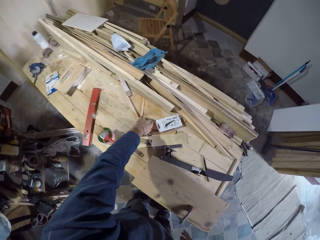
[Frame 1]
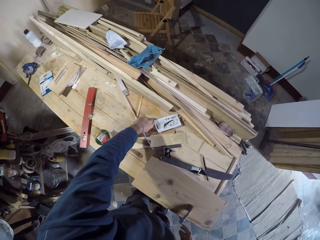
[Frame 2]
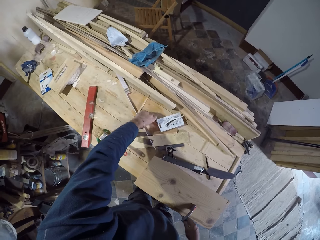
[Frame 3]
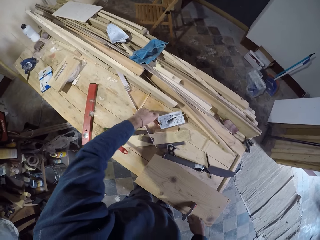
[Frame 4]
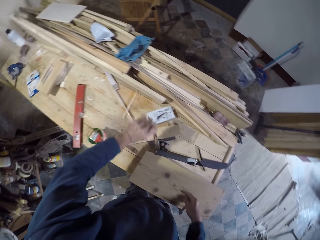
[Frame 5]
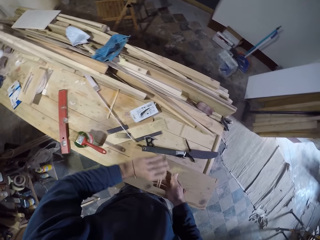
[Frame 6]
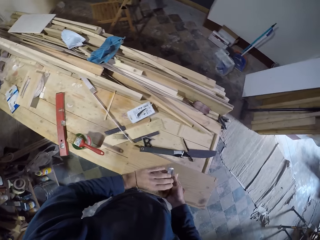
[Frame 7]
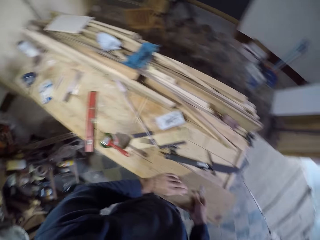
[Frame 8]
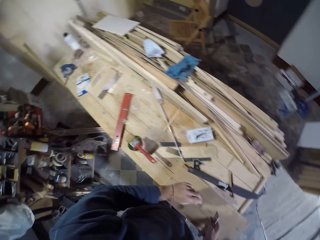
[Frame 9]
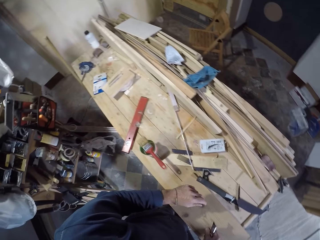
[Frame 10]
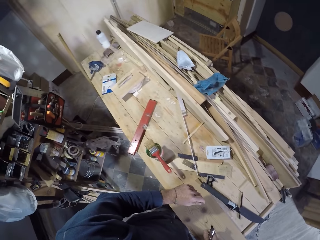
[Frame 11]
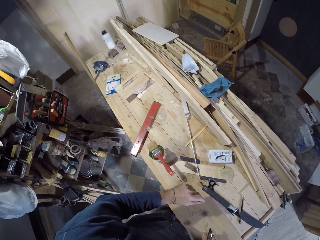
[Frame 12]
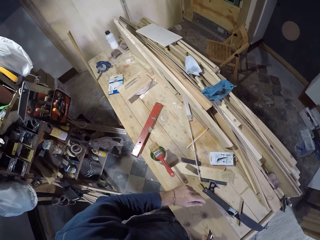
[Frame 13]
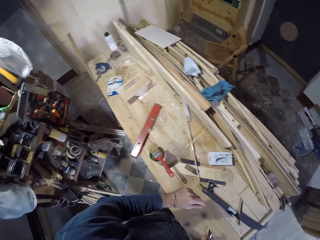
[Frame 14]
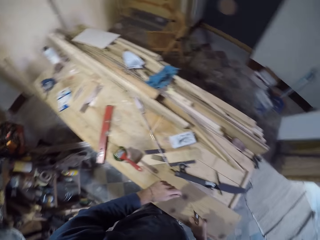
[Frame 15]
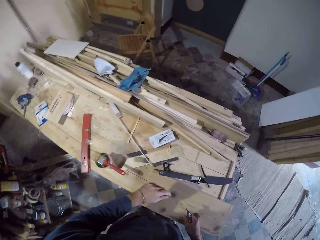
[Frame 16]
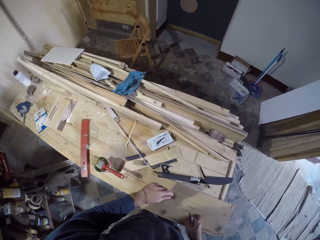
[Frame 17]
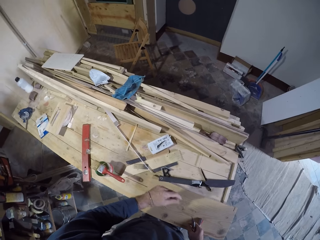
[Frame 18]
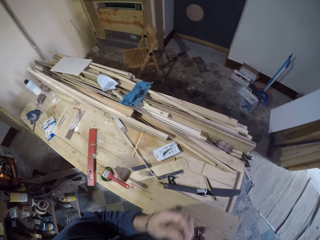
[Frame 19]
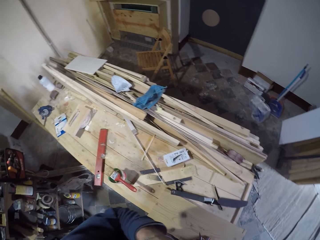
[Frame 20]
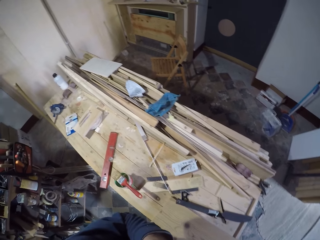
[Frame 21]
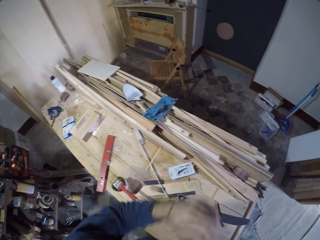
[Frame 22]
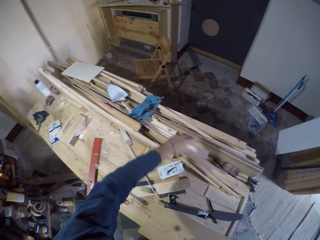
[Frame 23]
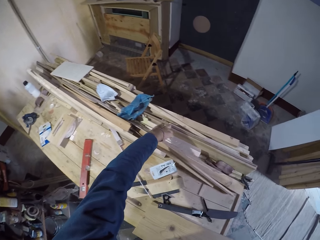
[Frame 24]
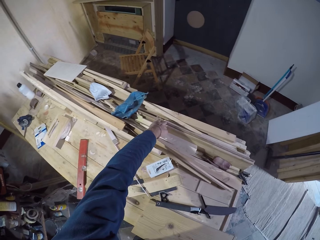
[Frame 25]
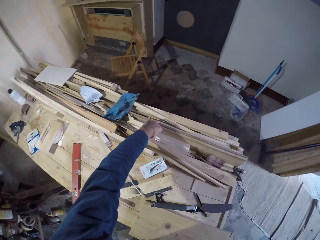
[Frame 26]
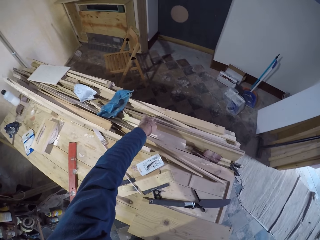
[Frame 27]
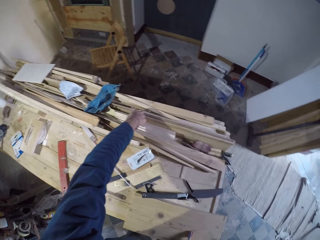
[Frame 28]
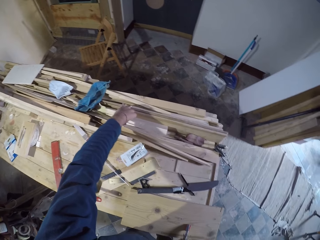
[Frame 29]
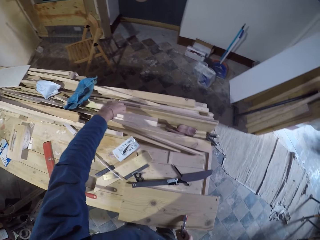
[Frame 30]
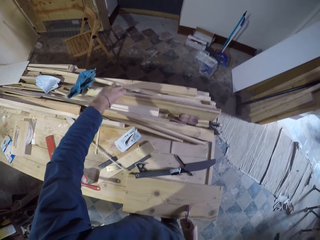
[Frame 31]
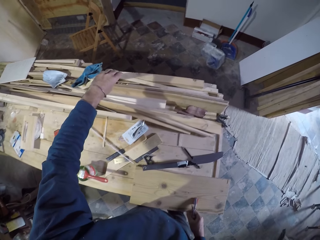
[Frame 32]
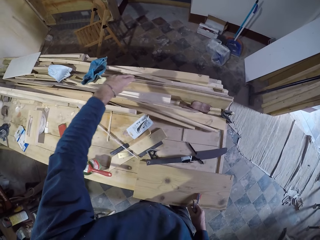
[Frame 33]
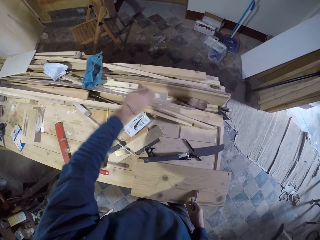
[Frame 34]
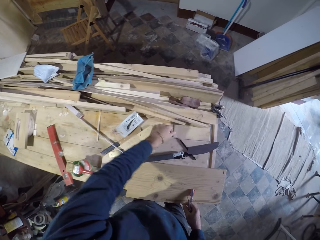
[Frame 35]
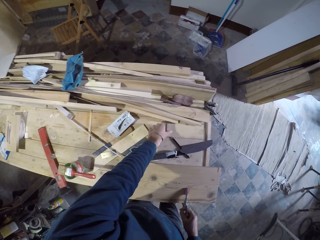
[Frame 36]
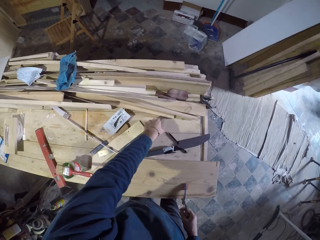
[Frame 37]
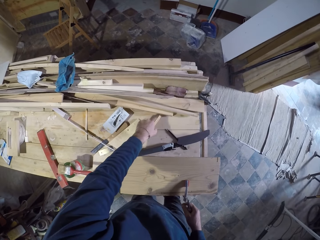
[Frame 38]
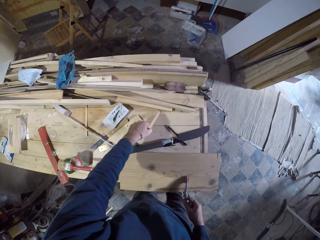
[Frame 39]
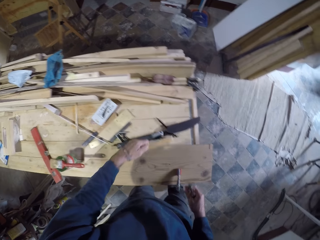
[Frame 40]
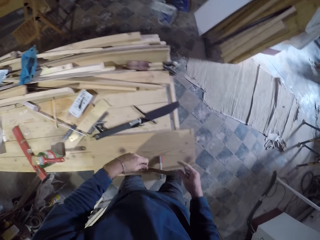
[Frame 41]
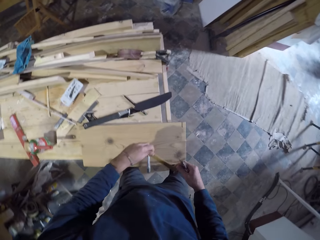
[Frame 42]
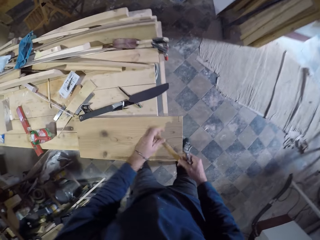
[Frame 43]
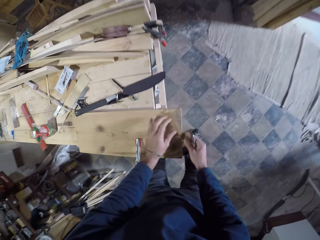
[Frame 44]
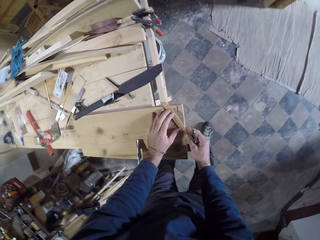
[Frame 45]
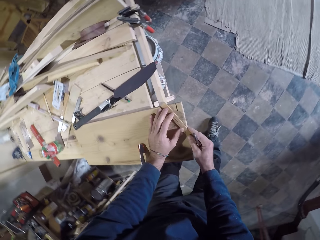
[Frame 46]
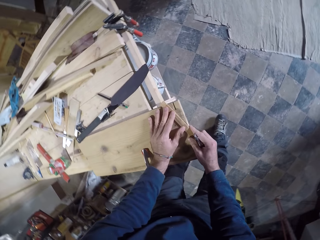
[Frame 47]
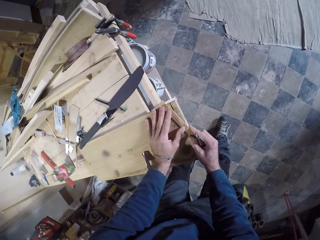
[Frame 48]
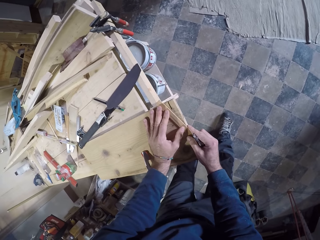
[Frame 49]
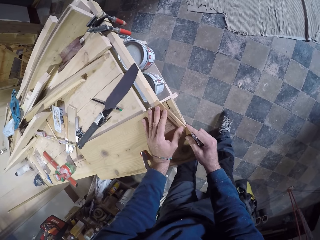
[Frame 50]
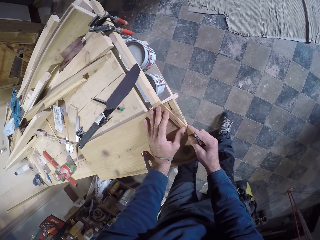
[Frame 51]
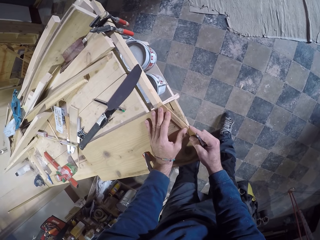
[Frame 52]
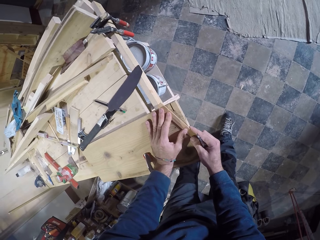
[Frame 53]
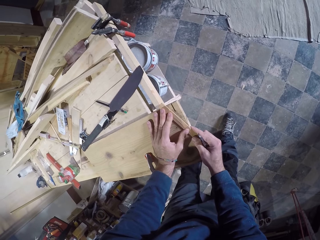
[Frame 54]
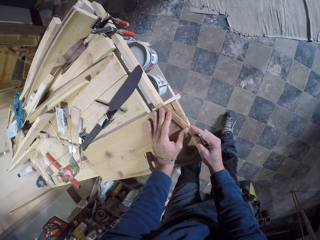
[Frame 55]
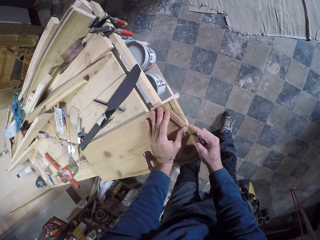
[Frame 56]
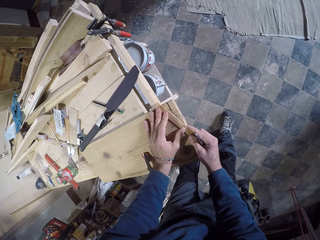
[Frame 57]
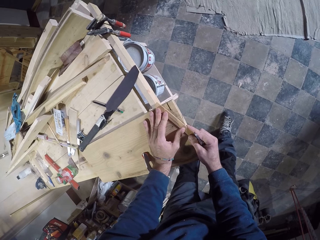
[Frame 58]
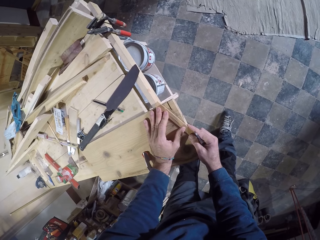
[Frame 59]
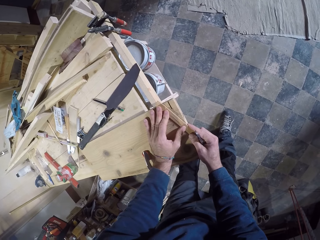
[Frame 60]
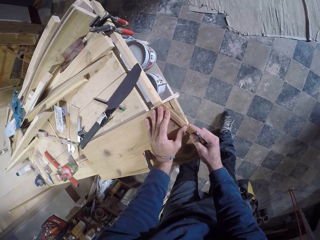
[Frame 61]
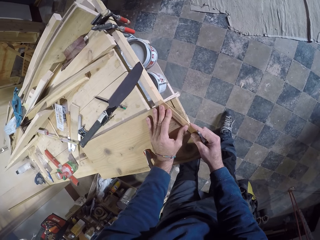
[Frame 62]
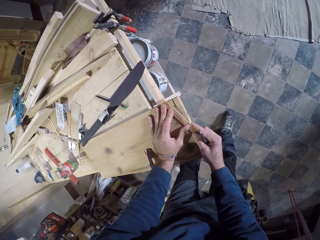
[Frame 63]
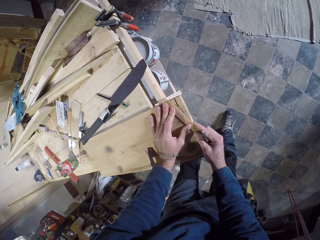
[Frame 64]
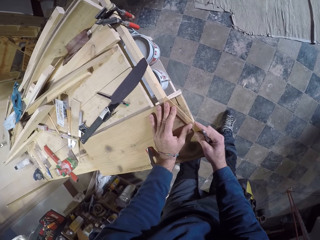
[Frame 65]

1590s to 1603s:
The camera wearer picks up a utility knife from the table with his left hand. He passes the utility knife from his left hand to his right hand. He stares at the table. He raises a piece of wood from the table with his left hand. He picks up a tiny piece of wood from the table with his left hand. He holds the tiny piece of wood with both hands. He places the tiny piece of wood on the piece of wood on the table with both hands. He holds the wood in place.

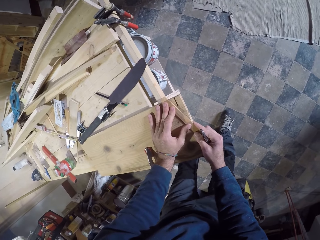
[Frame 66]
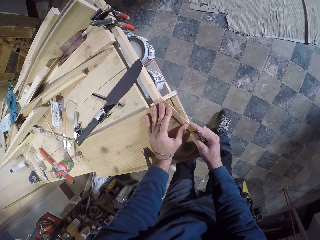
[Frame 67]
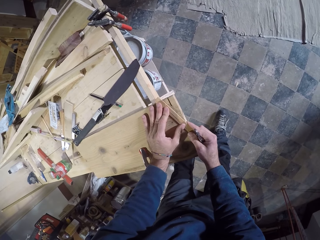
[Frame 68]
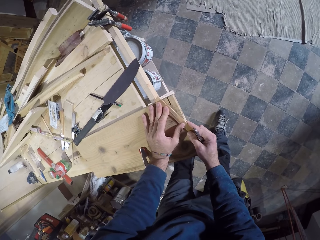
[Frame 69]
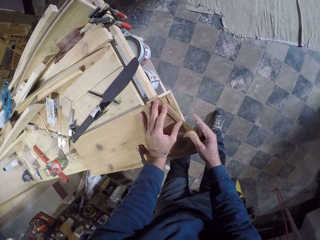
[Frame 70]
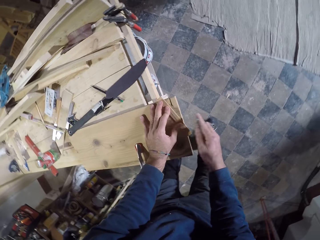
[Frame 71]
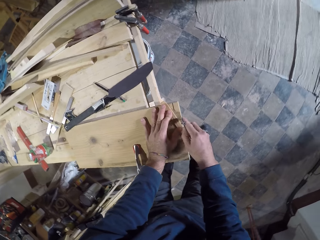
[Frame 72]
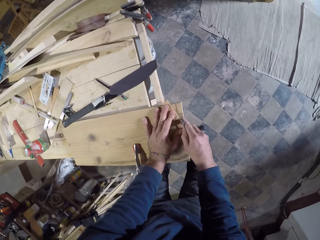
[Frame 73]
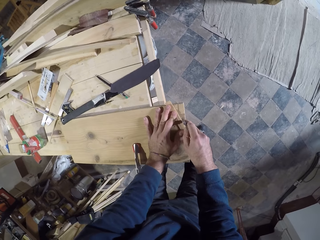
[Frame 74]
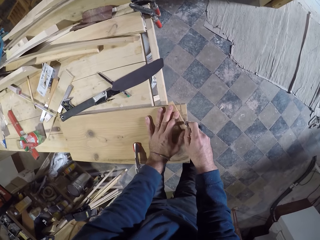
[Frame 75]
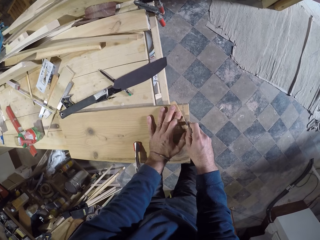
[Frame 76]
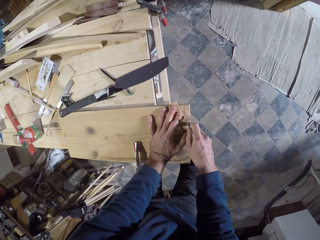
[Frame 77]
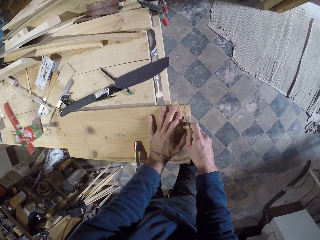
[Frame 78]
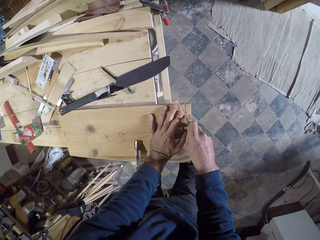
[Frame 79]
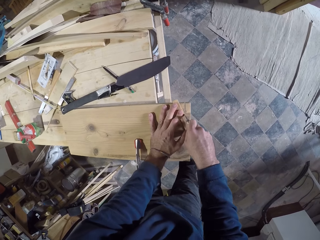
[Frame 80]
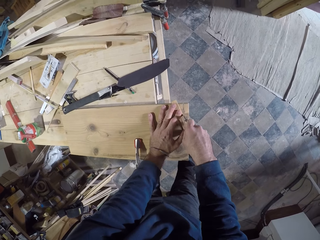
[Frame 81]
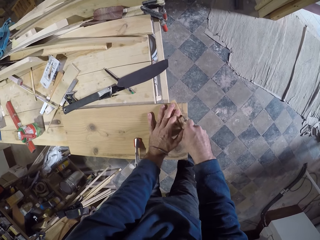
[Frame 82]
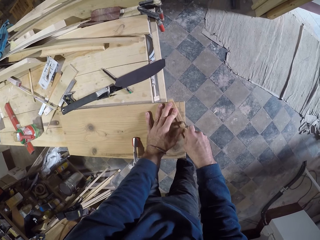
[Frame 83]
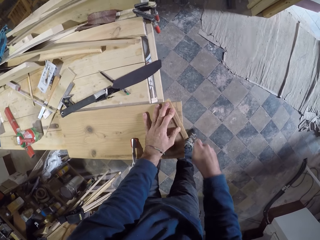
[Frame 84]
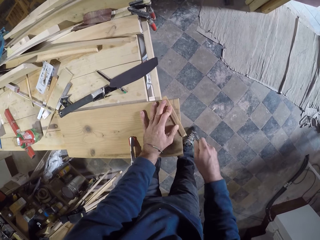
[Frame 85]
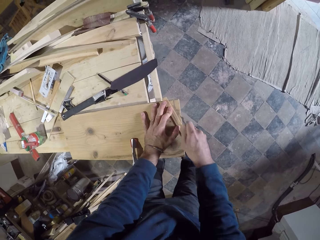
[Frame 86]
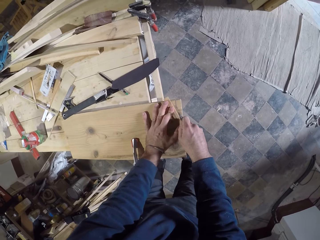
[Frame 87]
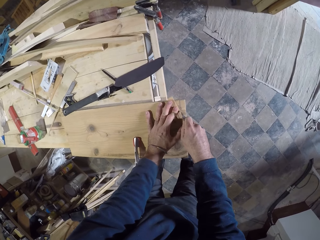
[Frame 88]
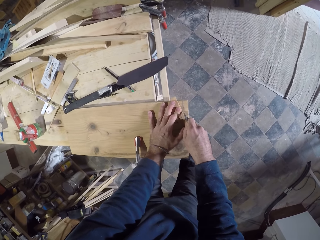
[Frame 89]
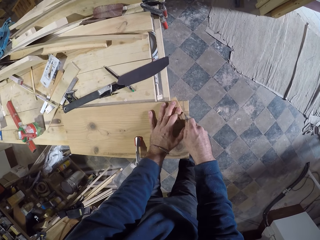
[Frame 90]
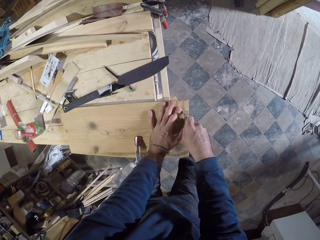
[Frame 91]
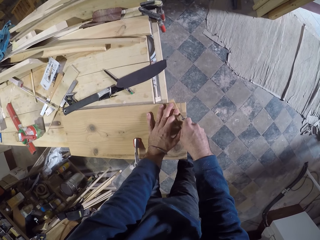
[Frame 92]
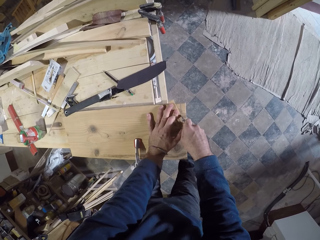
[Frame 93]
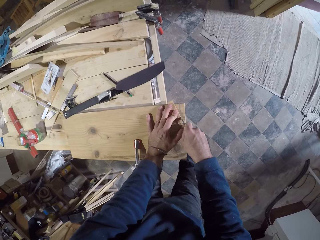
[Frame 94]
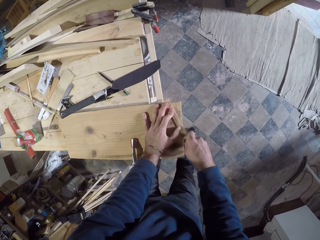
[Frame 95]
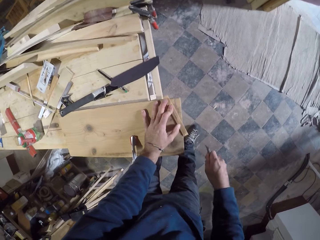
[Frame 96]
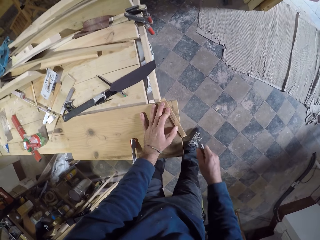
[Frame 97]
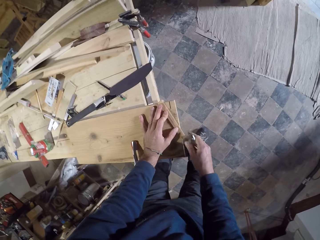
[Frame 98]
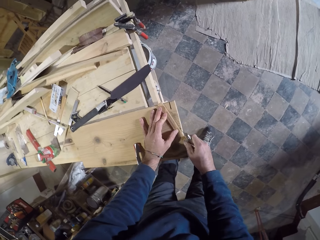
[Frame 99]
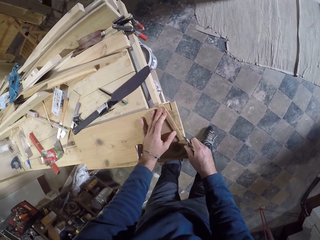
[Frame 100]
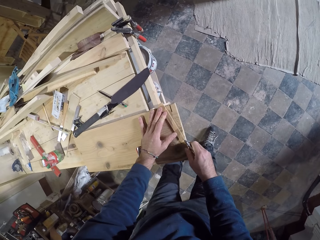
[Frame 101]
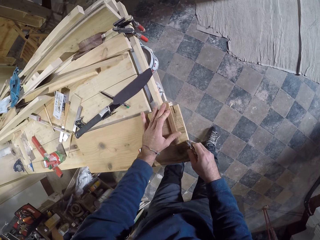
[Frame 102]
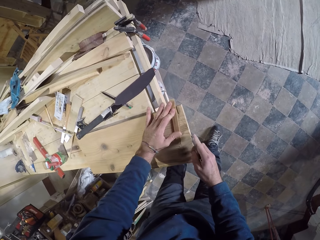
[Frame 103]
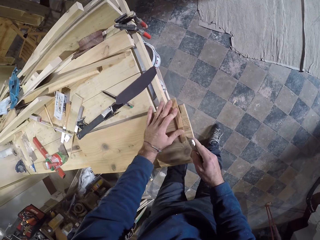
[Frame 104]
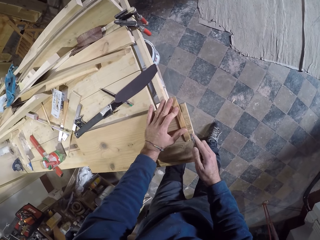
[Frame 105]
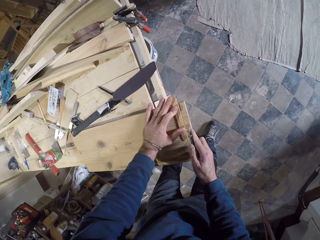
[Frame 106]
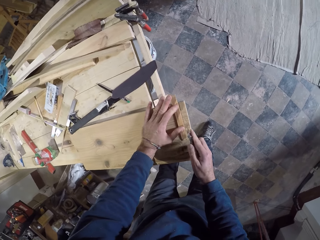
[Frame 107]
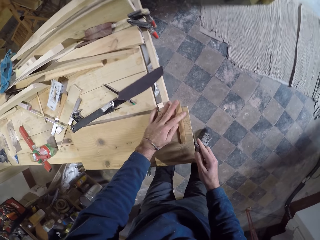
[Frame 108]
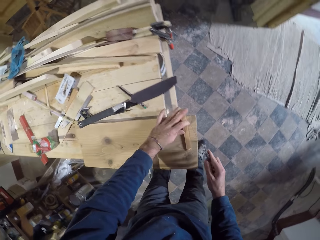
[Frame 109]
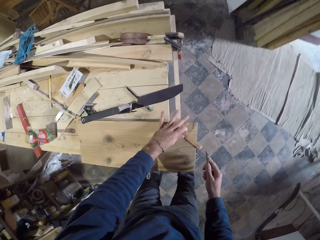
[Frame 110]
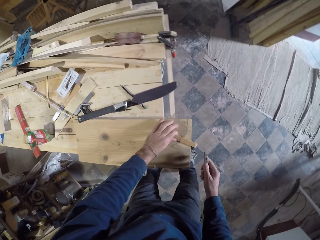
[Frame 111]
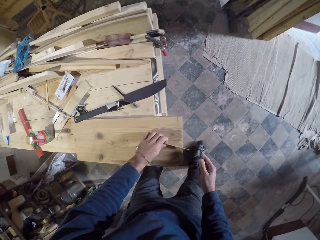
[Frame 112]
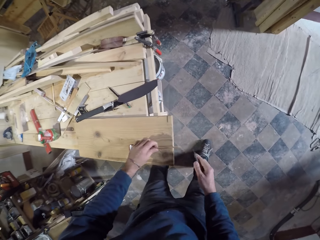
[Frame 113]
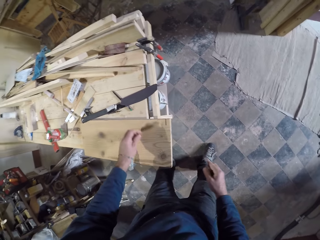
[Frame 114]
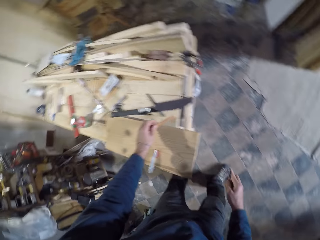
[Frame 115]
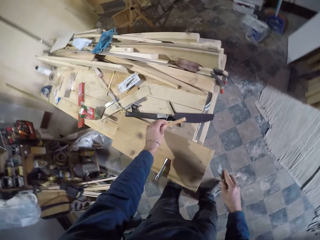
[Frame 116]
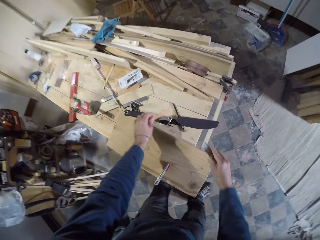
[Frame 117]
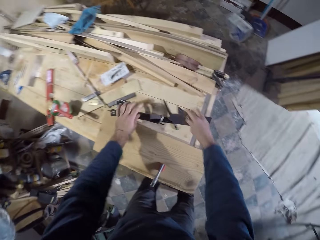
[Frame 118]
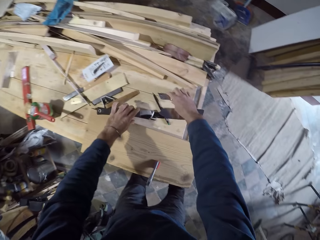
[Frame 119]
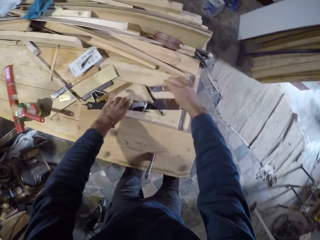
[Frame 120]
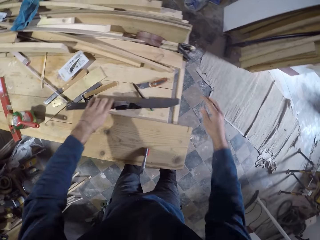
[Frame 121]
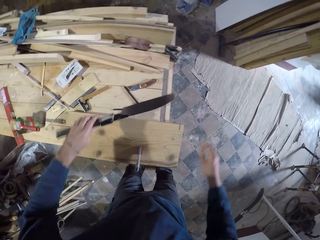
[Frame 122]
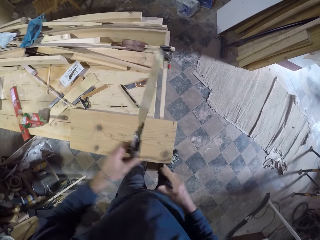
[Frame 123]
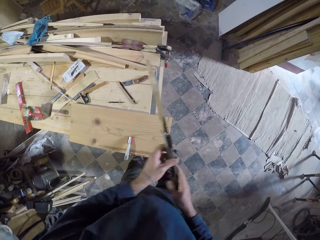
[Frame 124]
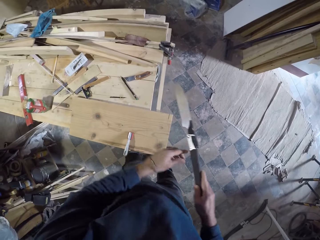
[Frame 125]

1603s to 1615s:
The camera wearer marks the piece of wood on the table with the utility knife in his right hand. He moves the tiny piece of wood with his left hand. He holds the wood in place. He picks up the tiny piece of wood from the piece of wood on the table with his left hand. He drops the tiny piece of wood on the table with his left hand. He drops the utility knife on the table with his right hand. He picks up the pruning saw from the table with his left hand.
